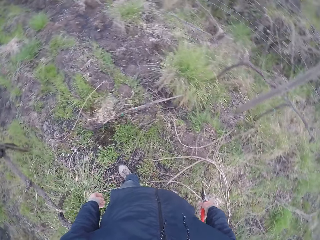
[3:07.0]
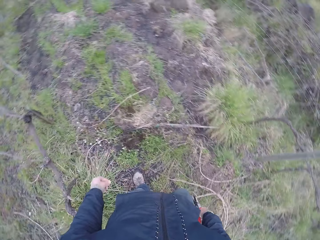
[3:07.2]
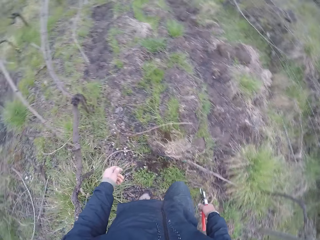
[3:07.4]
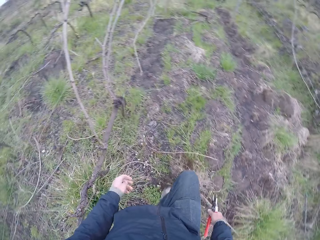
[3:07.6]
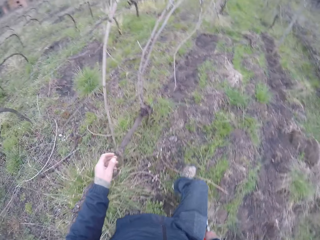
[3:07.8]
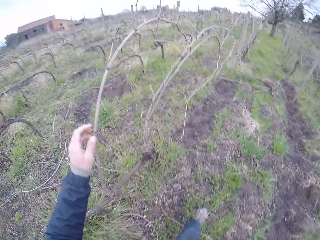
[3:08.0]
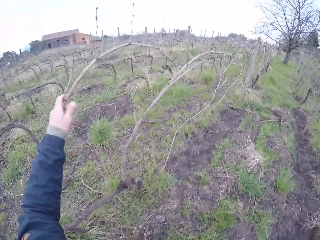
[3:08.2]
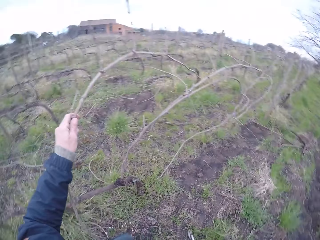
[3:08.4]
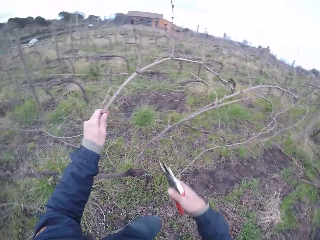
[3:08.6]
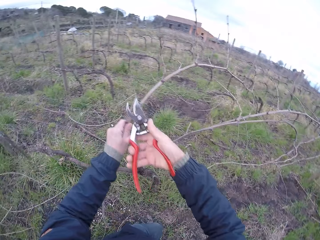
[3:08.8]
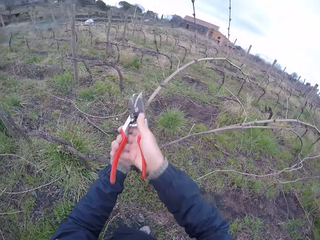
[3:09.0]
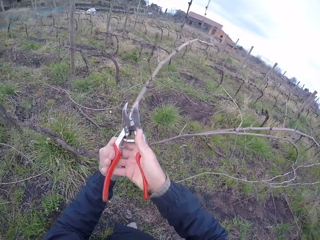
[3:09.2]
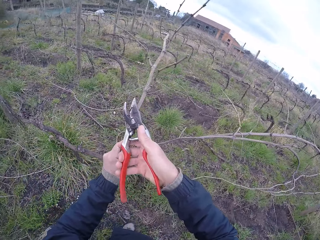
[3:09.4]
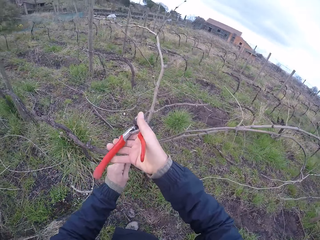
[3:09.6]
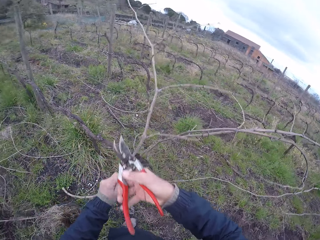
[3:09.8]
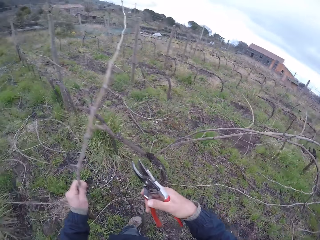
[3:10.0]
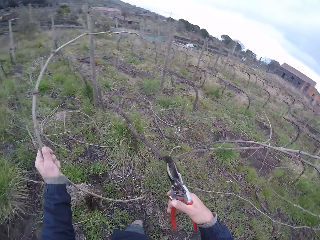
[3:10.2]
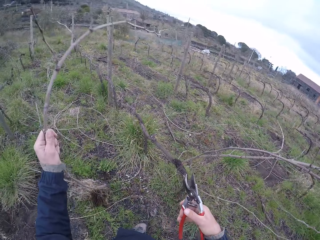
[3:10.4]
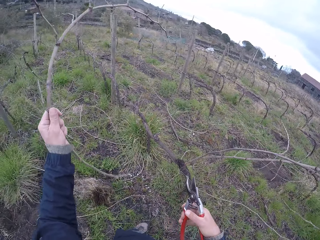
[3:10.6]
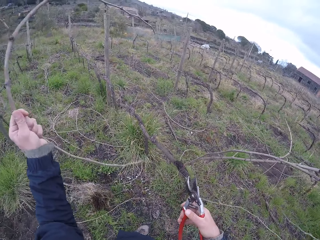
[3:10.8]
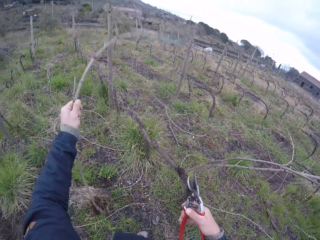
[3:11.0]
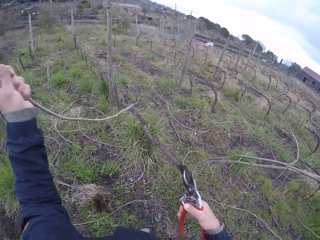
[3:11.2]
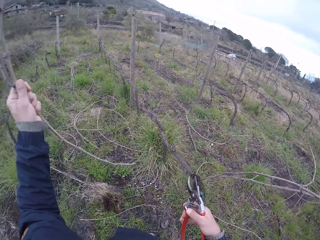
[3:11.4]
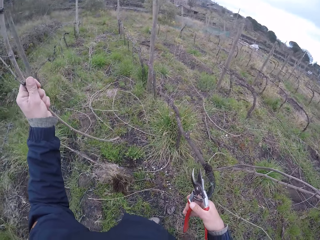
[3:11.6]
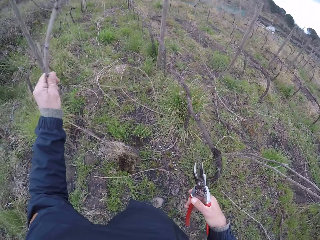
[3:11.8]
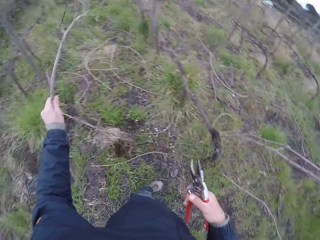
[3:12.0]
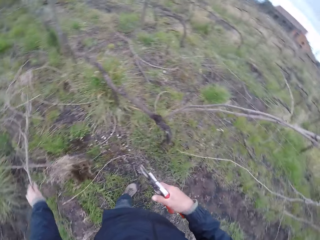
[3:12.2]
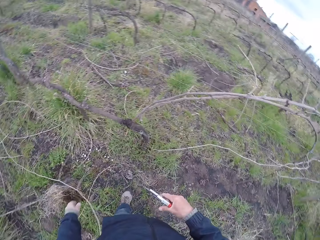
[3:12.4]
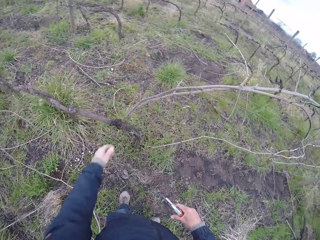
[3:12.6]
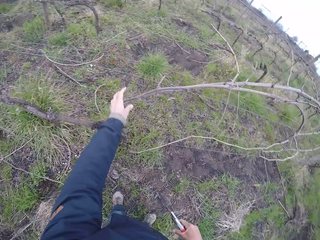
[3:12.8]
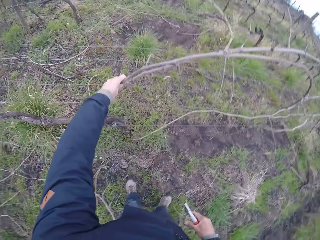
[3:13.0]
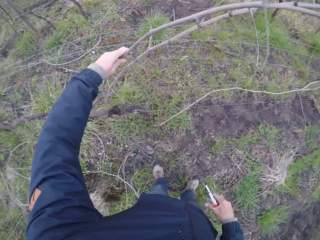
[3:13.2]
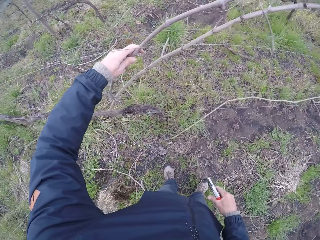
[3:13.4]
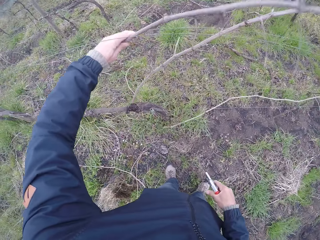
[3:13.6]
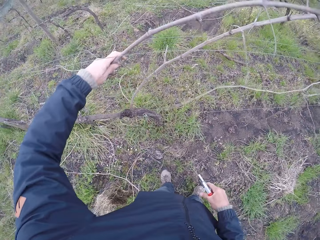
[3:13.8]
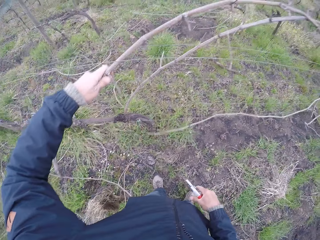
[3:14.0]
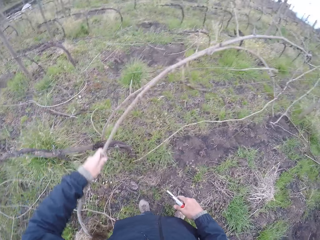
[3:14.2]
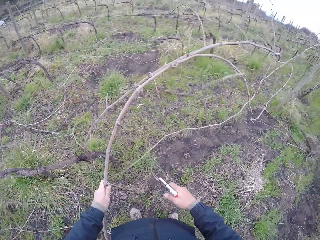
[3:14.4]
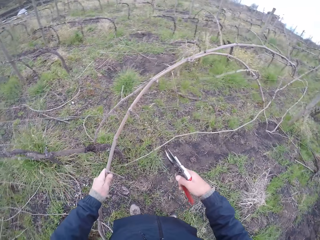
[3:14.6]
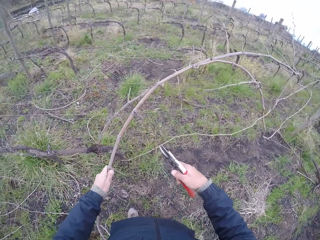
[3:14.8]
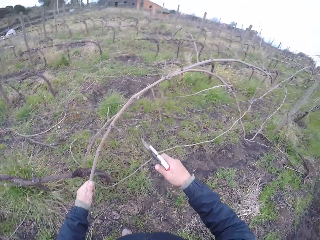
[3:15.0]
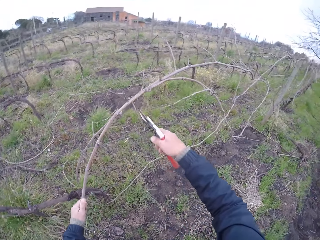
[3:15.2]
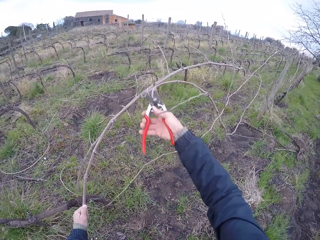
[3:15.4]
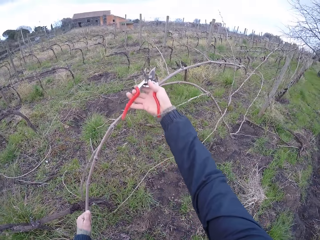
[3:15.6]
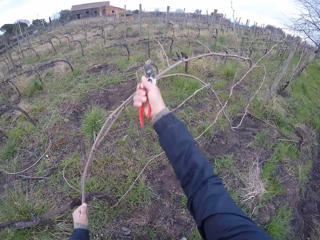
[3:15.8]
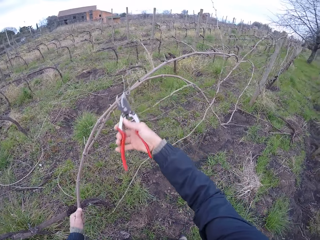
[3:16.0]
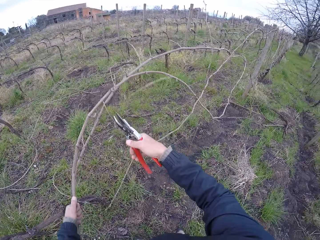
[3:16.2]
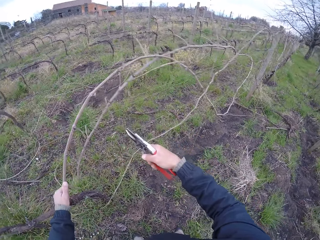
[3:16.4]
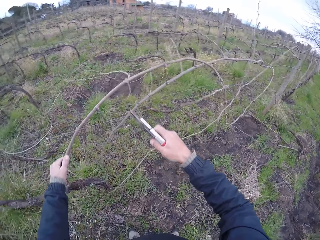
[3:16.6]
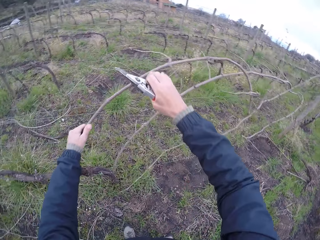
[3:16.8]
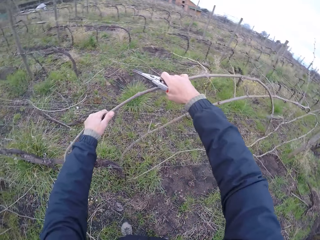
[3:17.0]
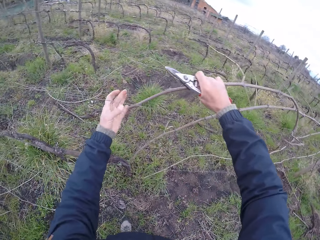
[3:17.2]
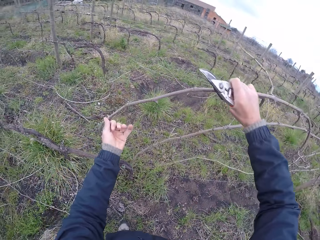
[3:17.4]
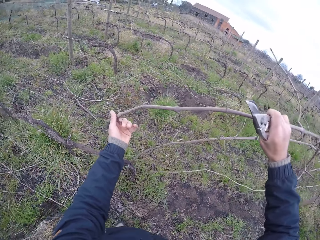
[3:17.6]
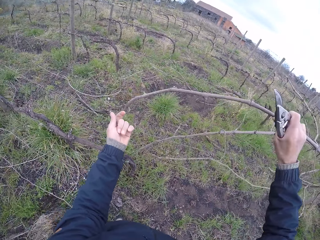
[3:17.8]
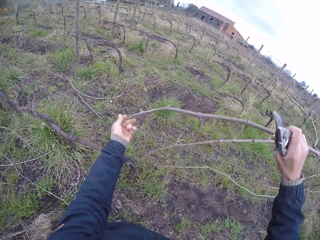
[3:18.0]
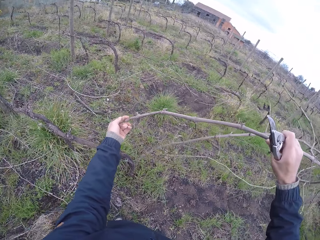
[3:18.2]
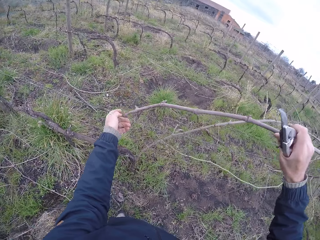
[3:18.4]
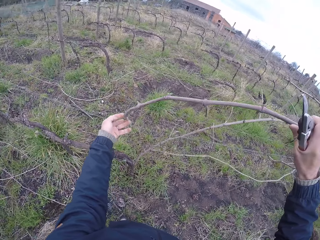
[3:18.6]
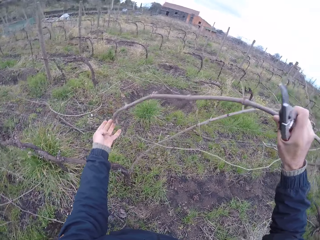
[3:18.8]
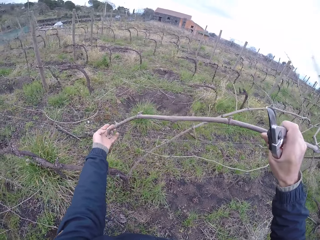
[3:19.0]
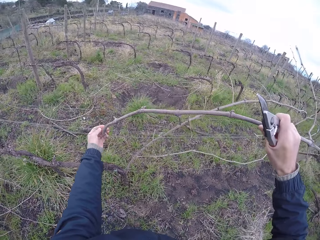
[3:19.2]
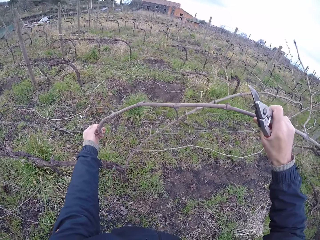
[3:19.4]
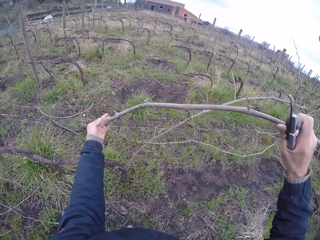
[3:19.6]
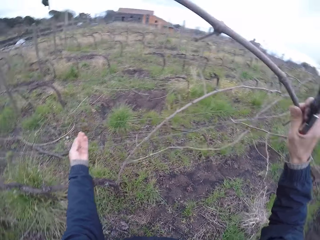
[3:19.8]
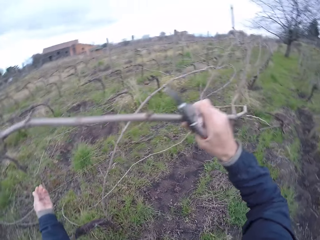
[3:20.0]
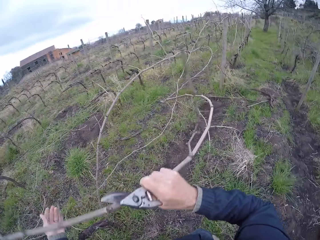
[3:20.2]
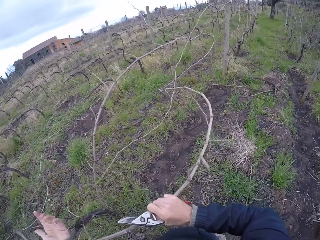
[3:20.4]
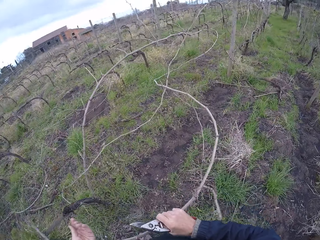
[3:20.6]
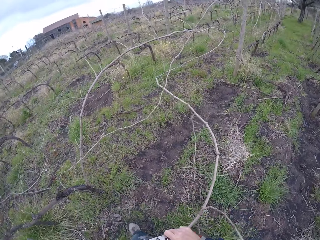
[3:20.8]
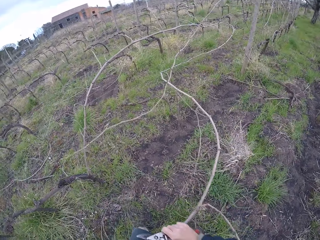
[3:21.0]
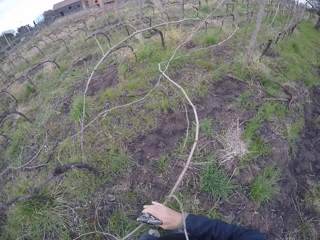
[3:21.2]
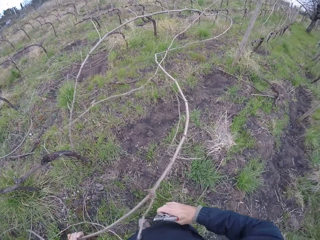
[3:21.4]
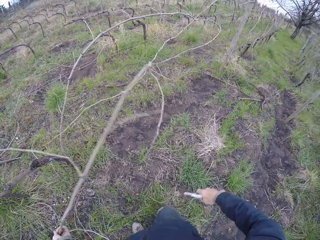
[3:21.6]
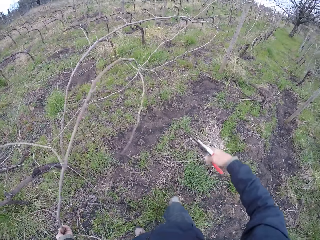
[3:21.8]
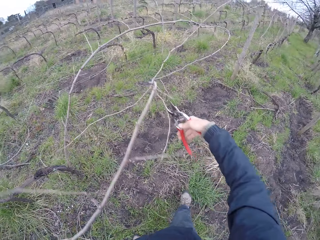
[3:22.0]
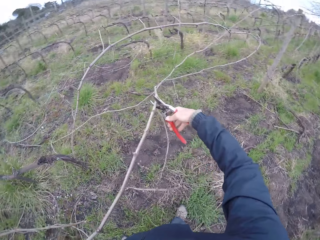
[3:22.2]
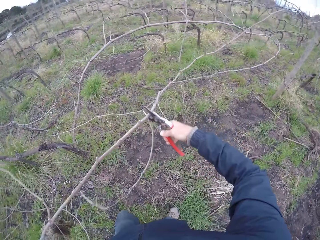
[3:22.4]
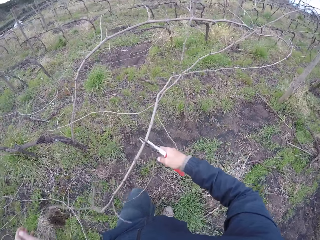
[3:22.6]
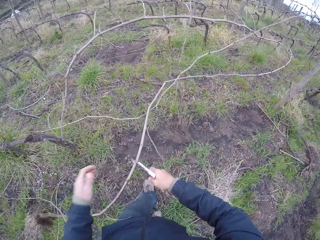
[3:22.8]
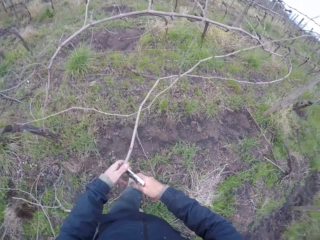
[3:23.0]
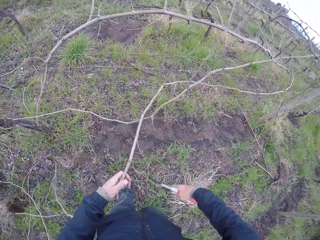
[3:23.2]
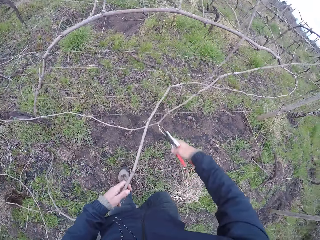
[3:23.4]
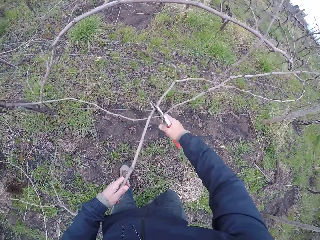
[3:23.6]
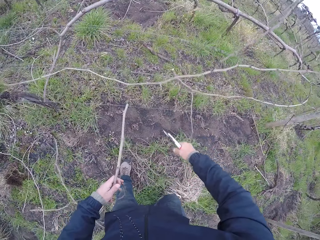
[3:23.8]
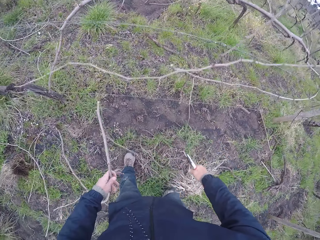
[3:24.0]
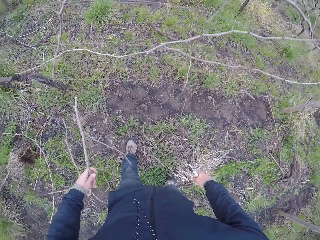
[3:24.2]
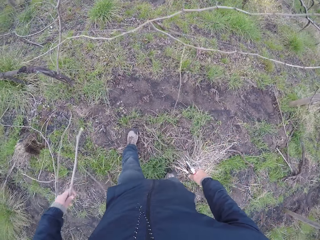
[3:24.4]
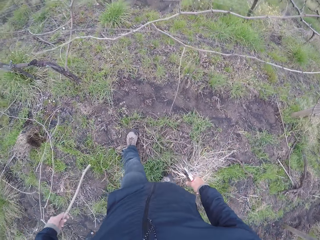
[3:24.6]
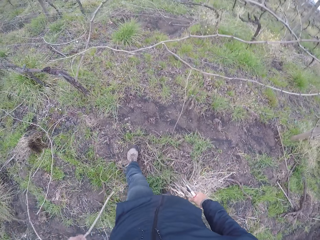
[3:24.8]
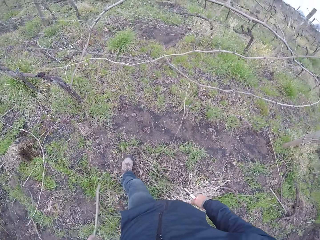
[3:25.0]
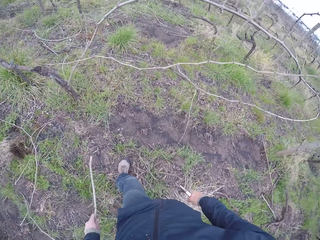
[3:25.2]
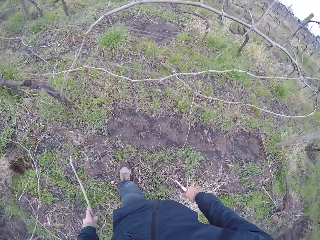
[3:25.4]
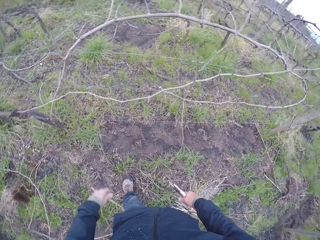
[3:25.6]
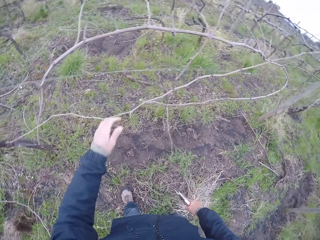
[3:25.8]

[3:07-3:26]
The camera wearer pulls a twig on the wire fence with his left hand. He picks up a tree branch. He drops the twig on the ground with his left hand. He pulls a twig on the wire fence with his left hand. He picks up a tree branch. He cuts a branch with cutter pliers. He pulls the twig on the wire fence with his right hand. He cuts the twig with the pair of cutter pliers in his right hand. He drops the twig on the ground with his left hand.

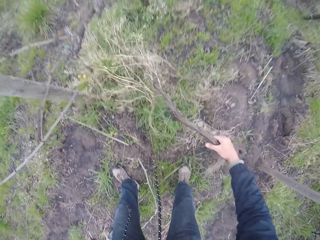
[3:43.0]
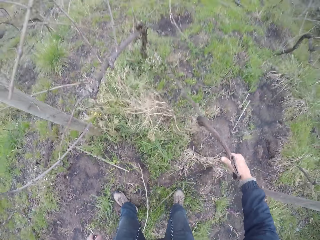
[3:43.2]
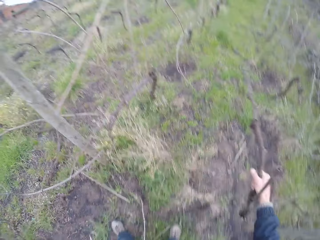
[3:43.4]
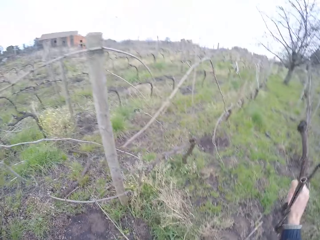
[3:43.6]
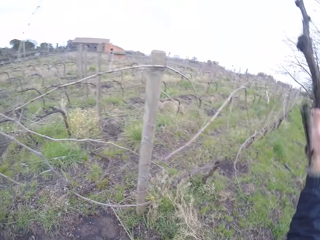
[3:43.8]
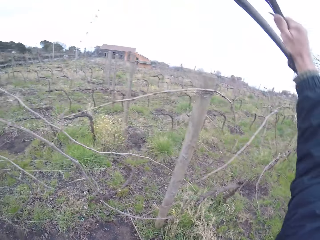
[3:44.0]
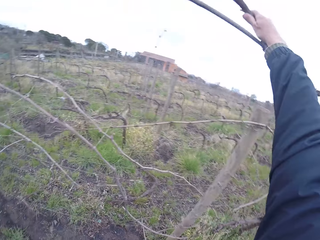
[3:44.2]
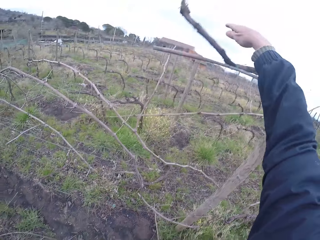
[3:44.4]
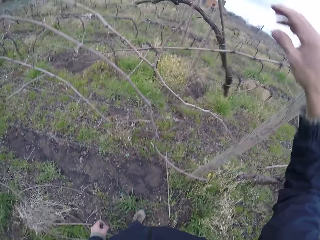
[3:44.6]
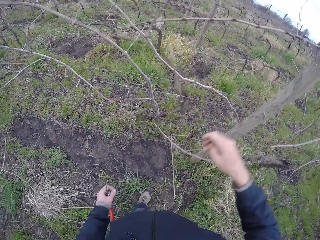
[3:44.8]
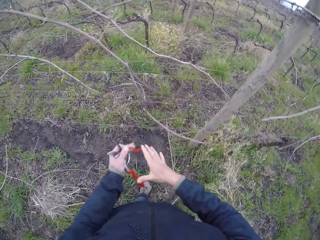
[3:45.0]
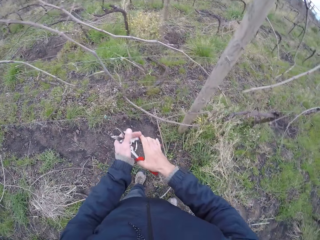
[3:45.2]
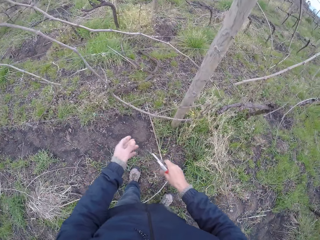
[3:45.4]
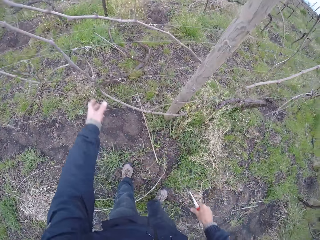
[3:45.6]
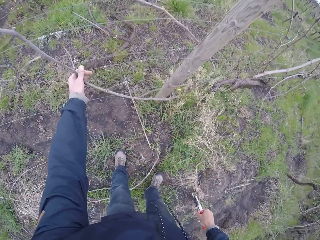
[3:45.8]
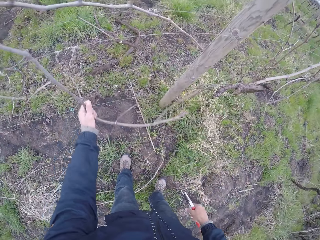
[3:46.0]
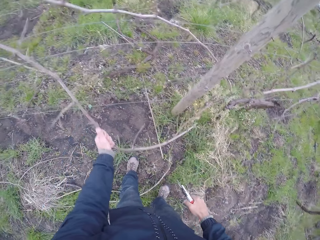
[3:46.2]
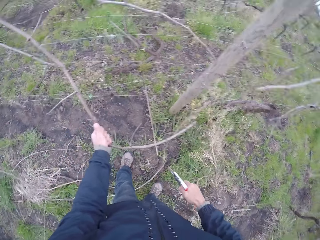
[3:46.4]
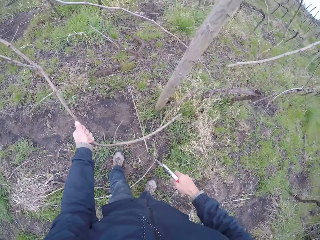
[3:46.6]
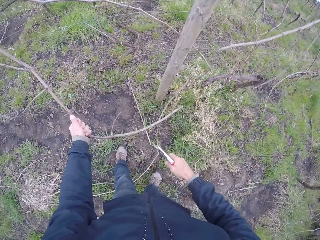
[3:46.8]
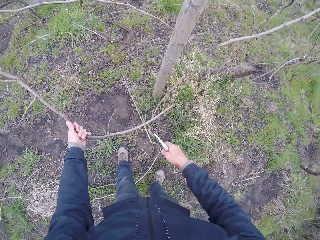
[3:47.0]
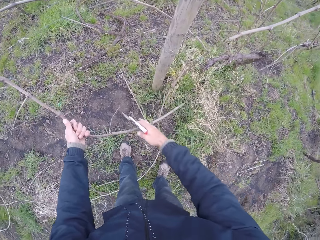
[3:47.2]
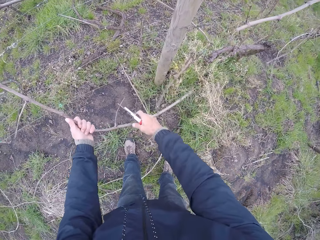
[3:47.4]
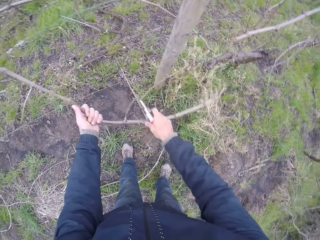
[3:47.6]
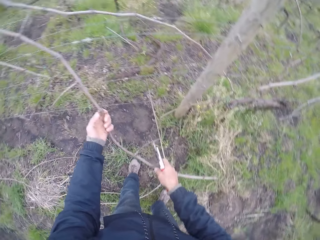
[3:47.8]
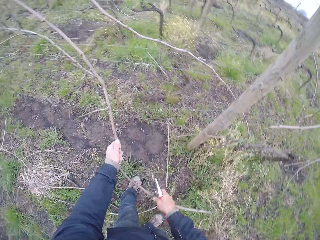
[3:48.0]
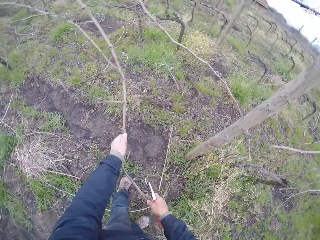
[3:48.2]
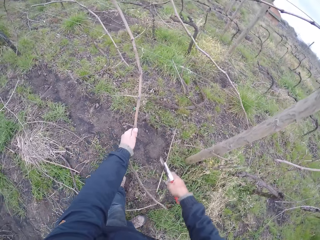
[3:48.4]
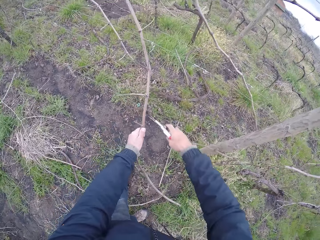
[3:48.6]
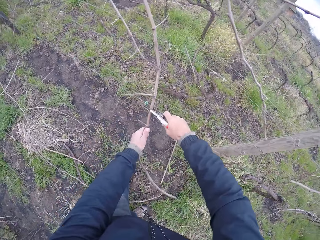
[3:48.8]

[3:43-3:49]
The camera wearer picks up a tree branch. He throws the stick on the ground with his right hand. He passes the pair of pliers from his left hand to his right hand. He picks up a tree branch. He pulls a twig on the wire fence with his left hand. He pulls the twig on the wire fence with his right hand.
